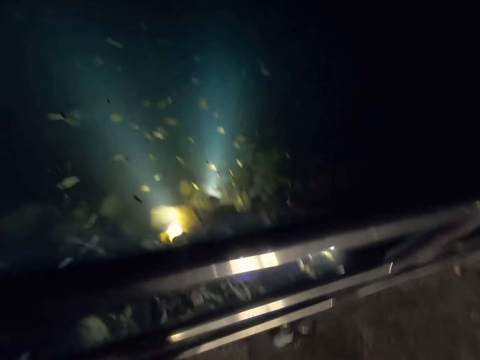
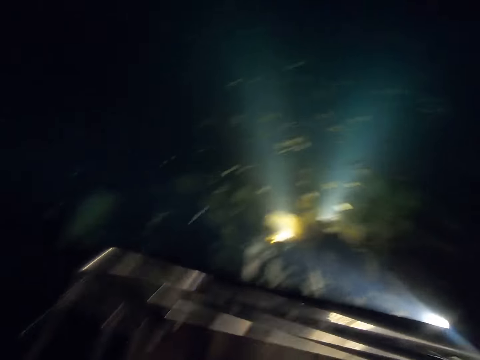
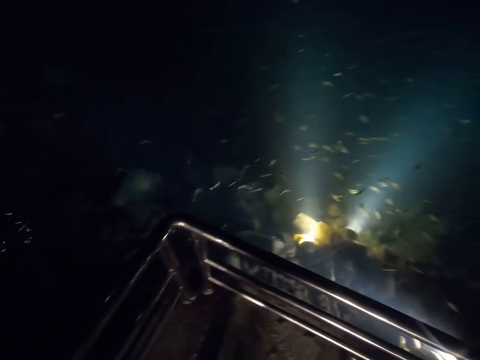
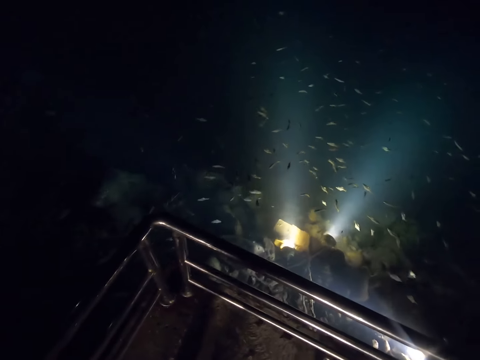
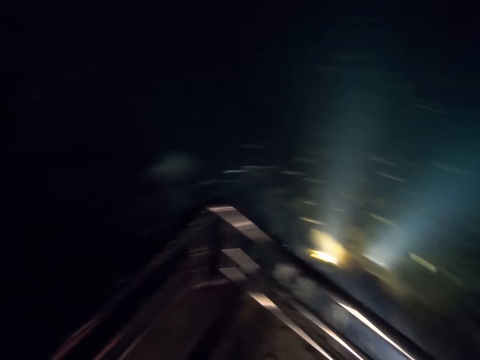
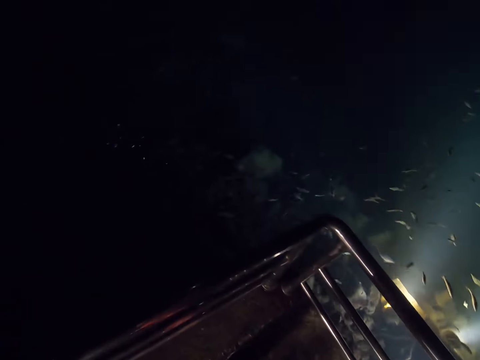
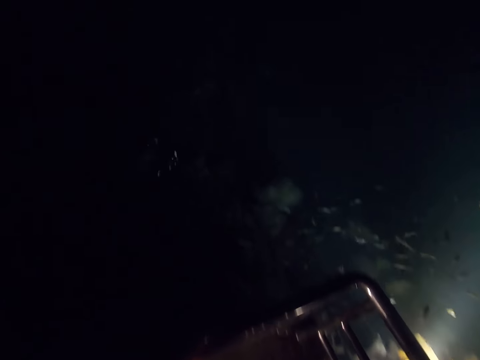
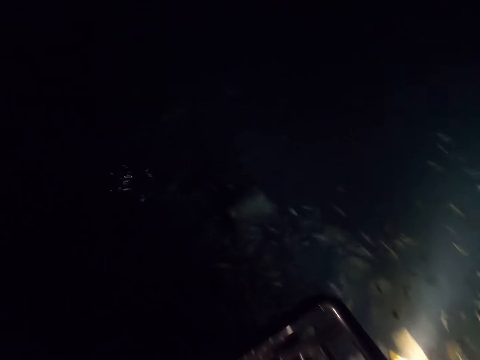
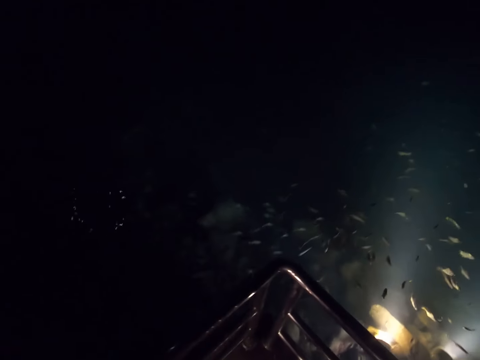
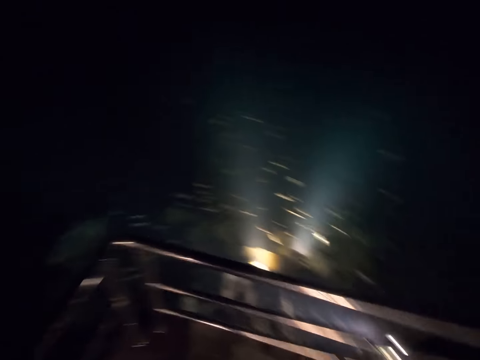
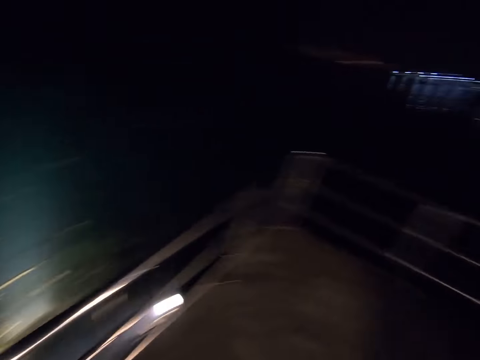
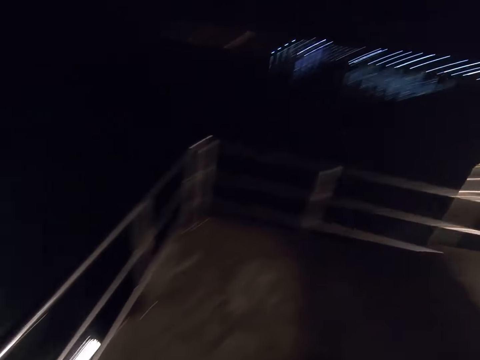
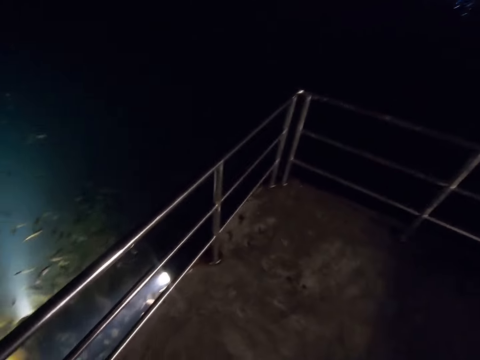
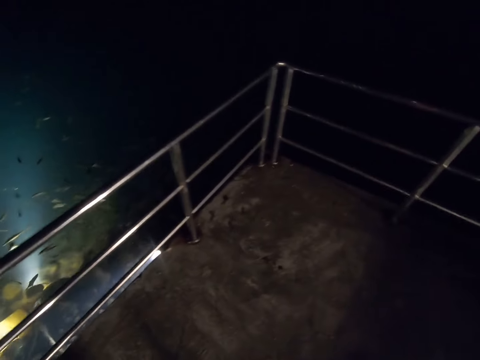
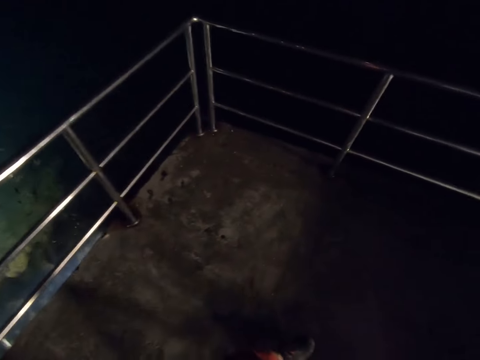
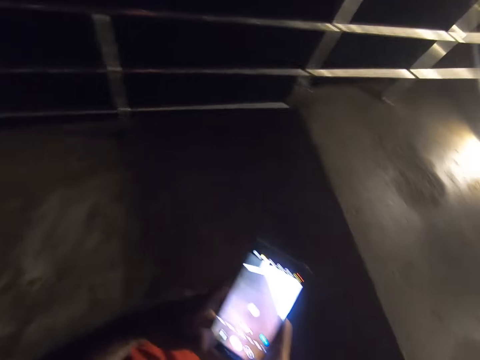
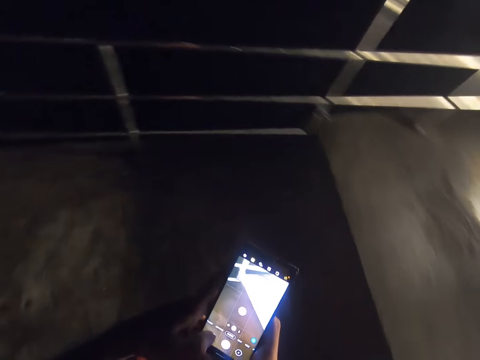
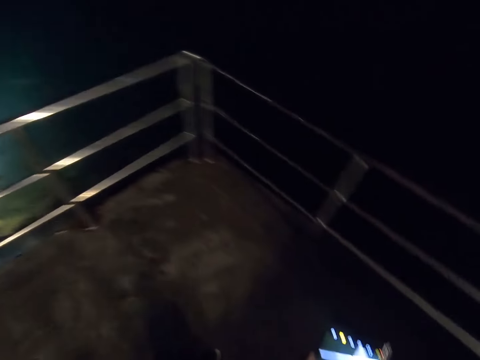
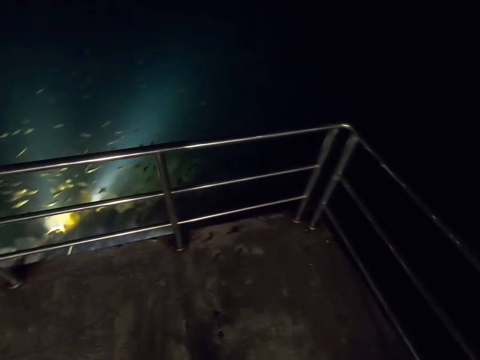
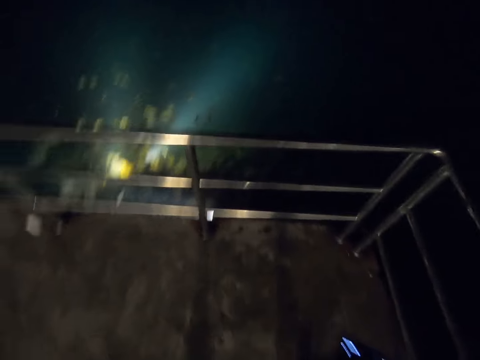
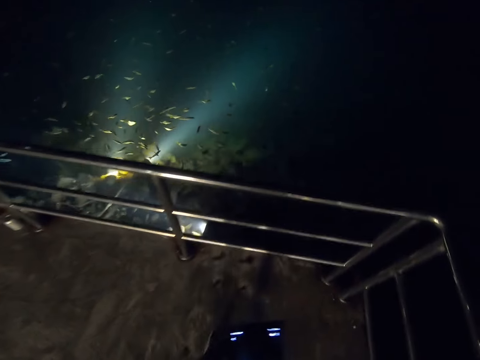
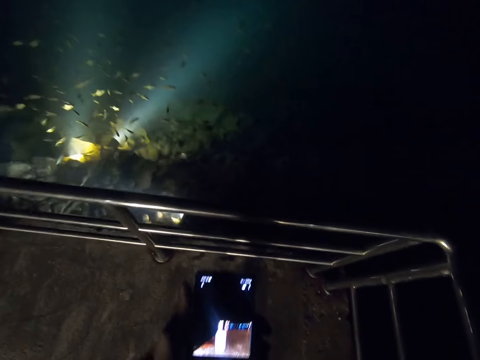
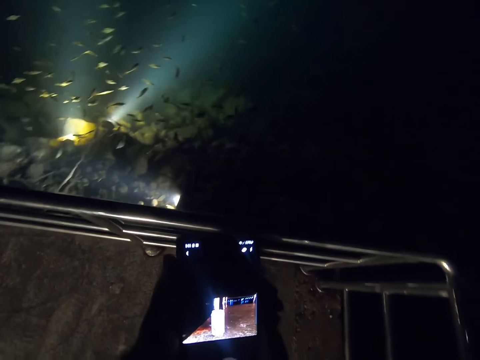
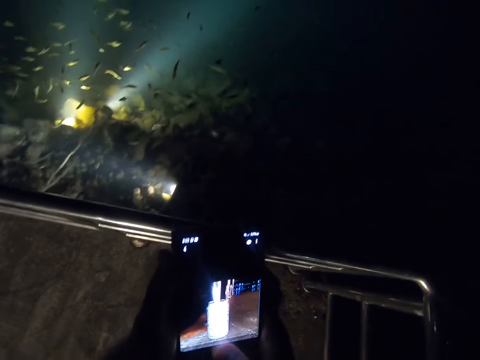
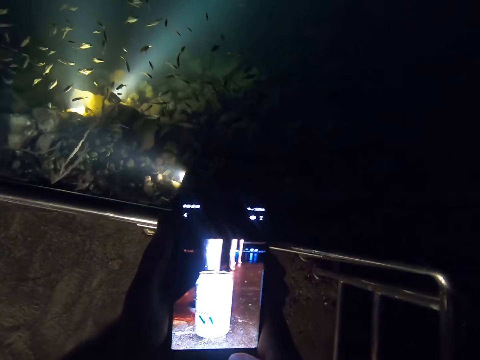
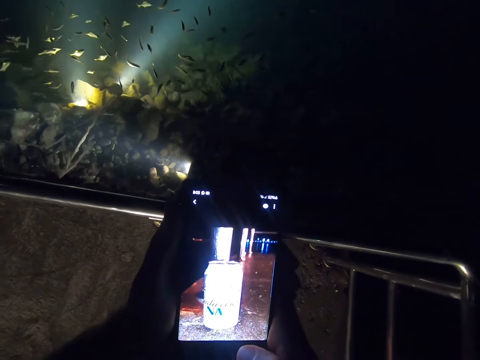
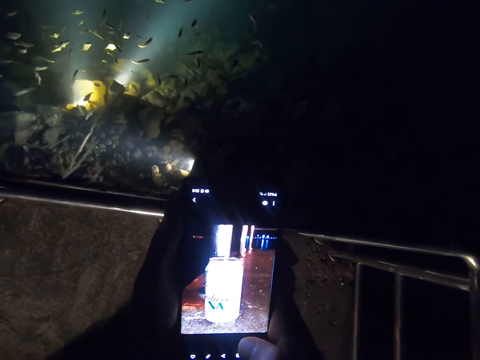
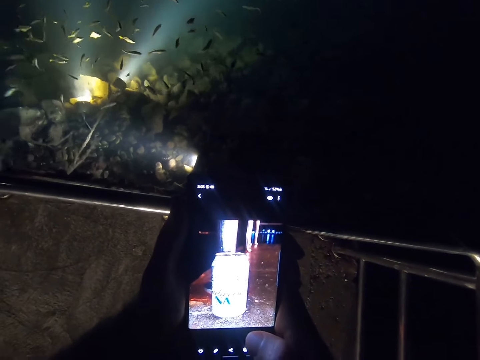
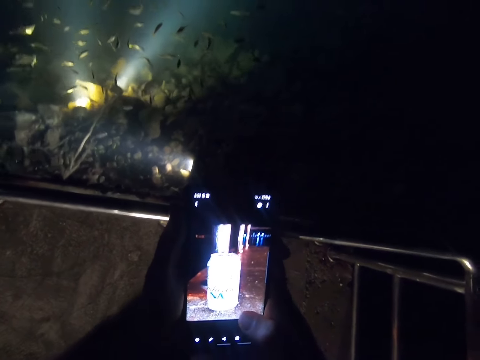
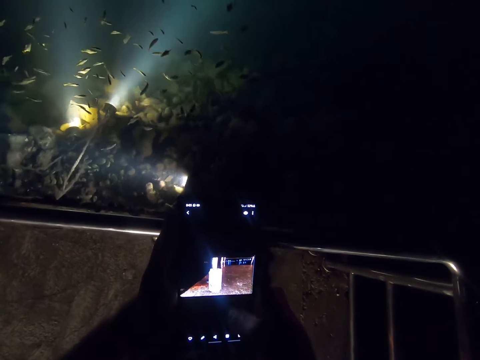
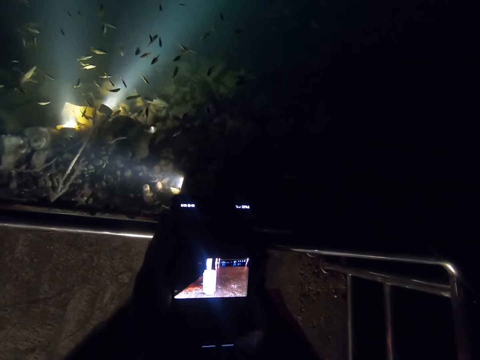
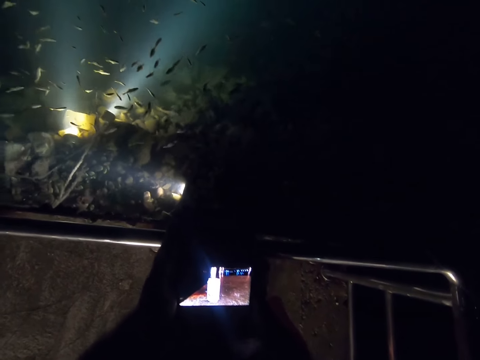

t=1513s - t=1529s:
The camera wearer looks at the water. They walk while browsing the phone. They take the photo. They zoom the picture in the phone.

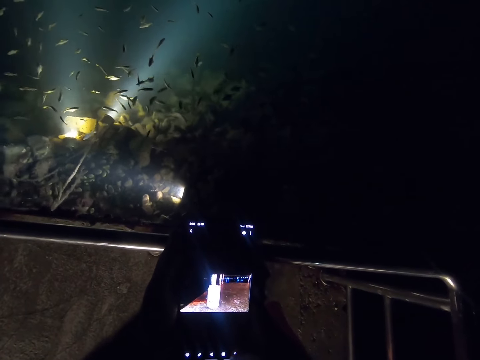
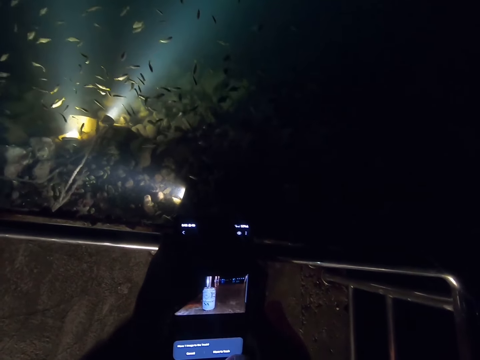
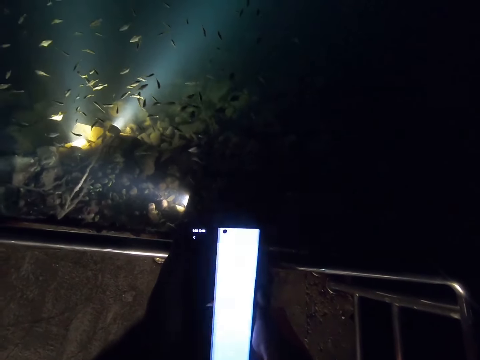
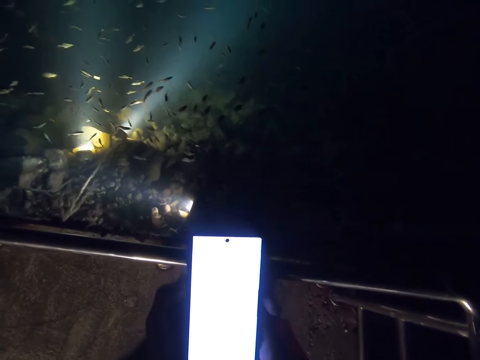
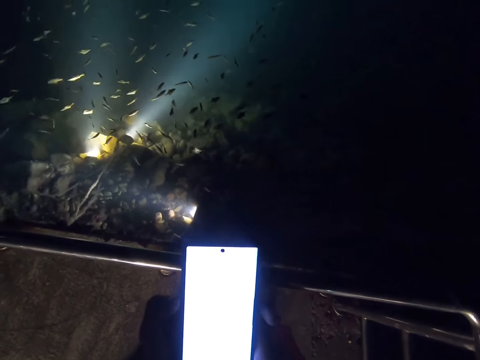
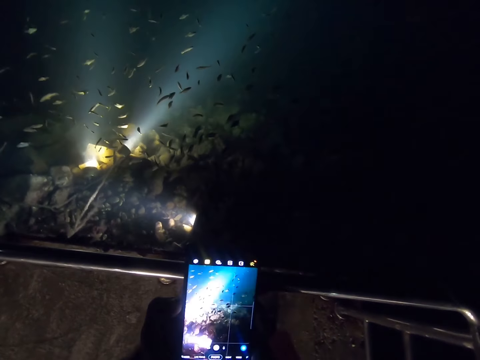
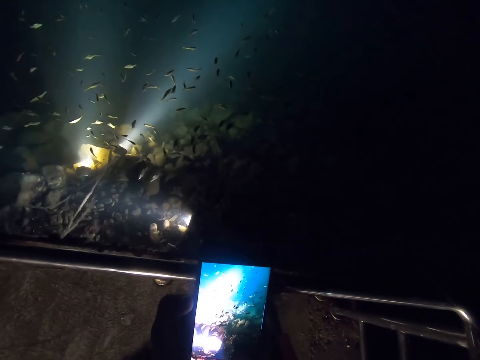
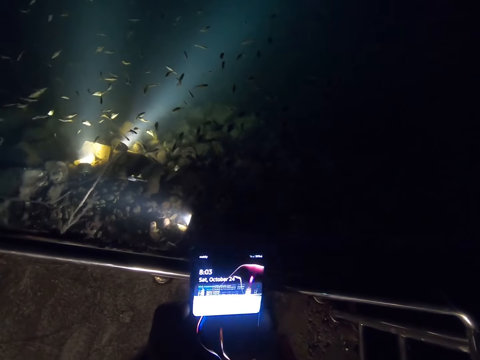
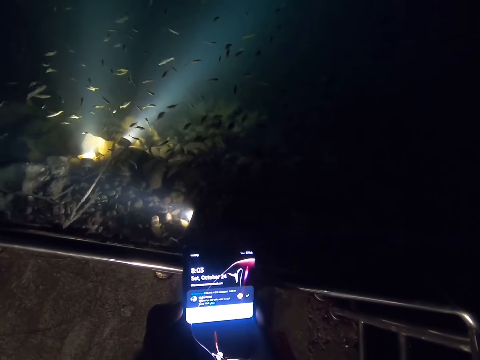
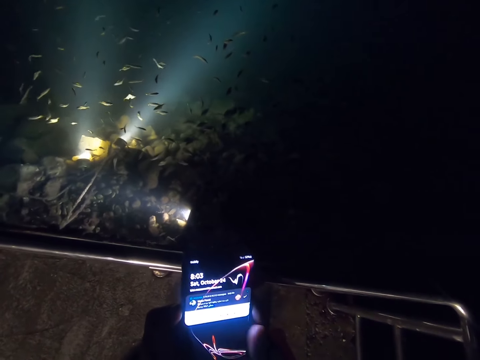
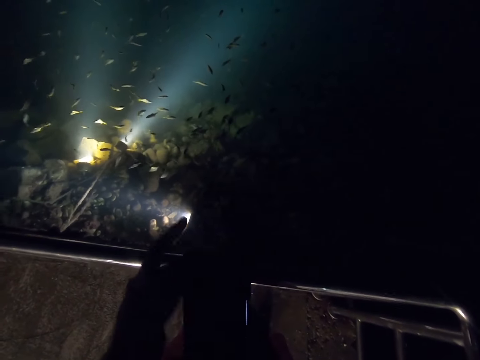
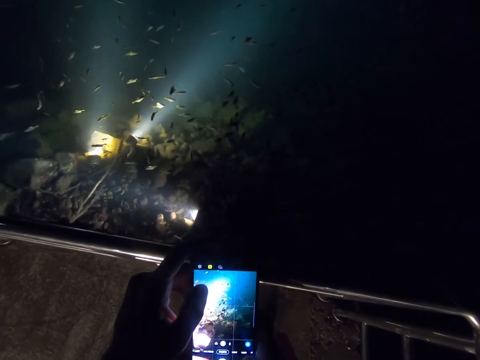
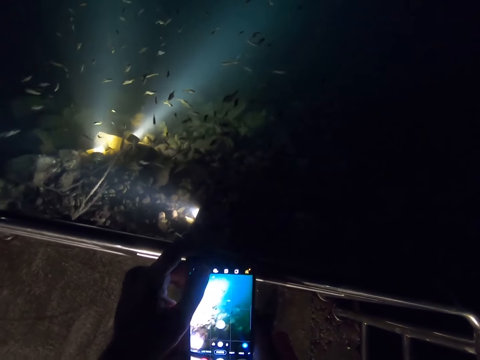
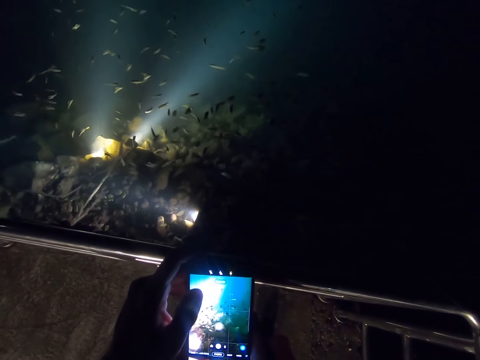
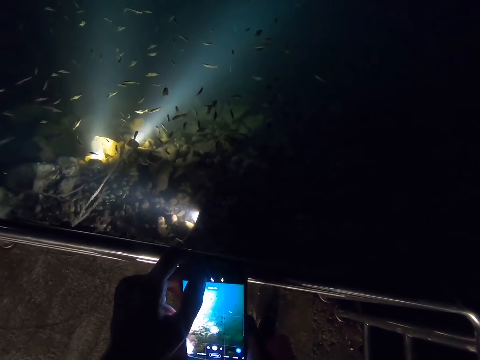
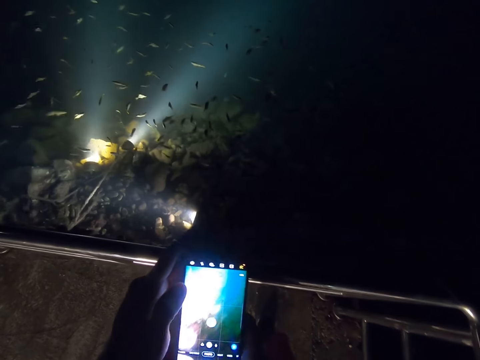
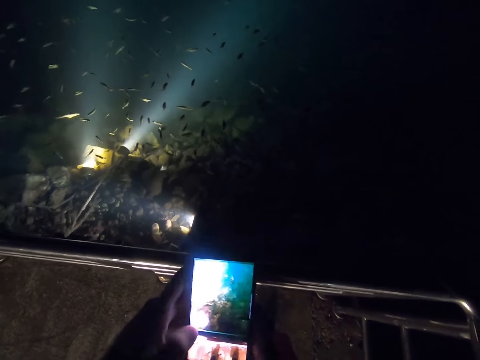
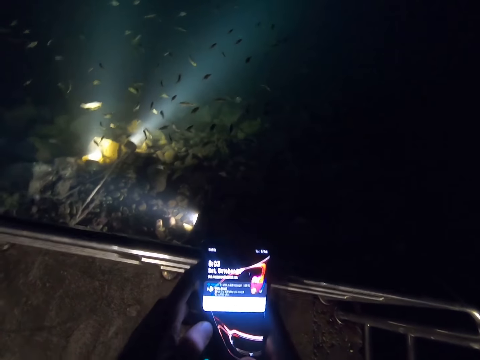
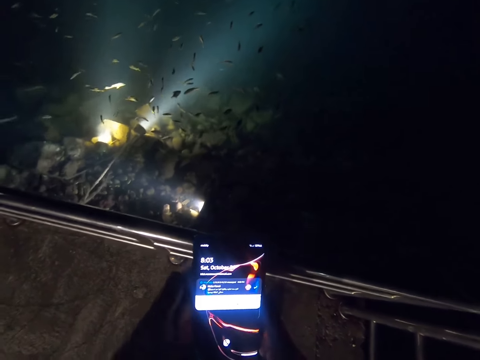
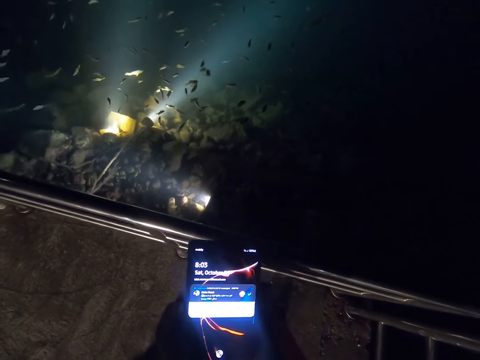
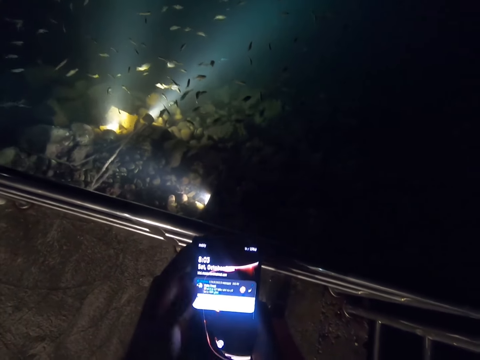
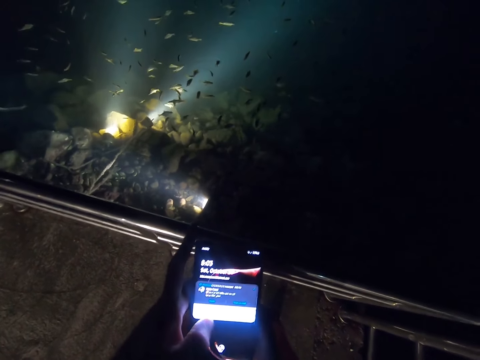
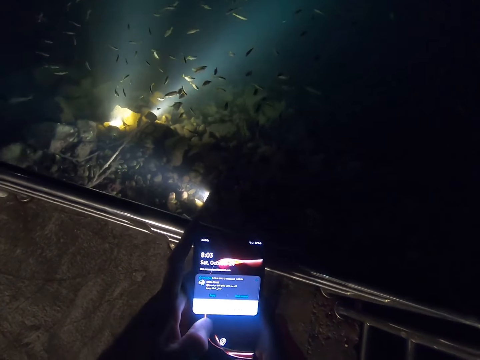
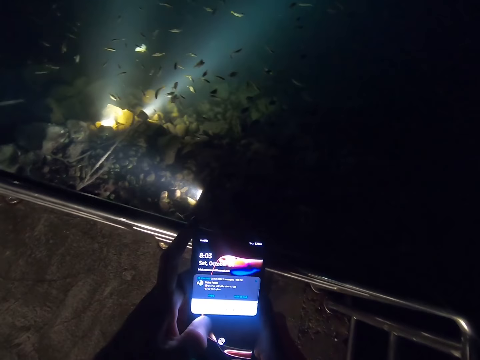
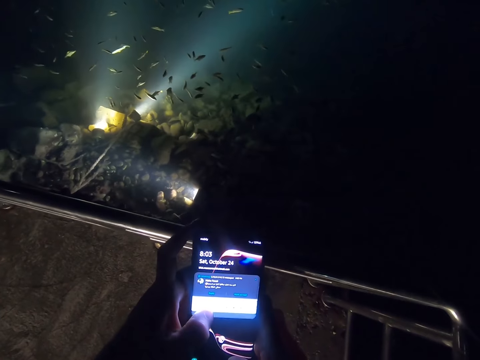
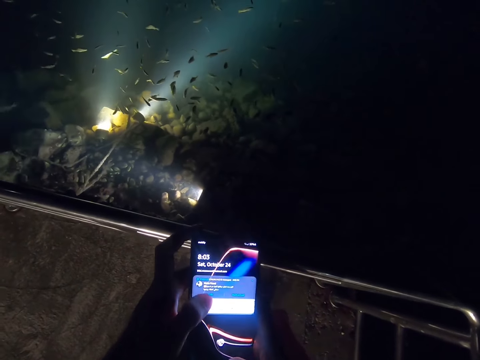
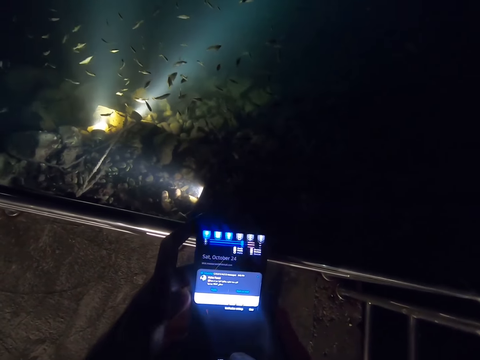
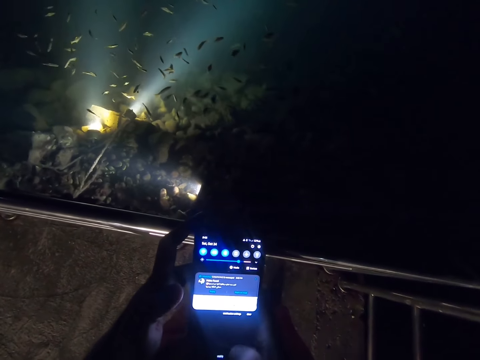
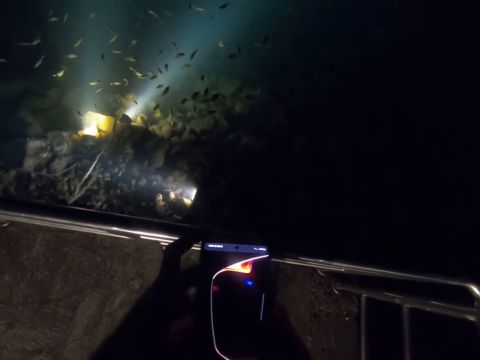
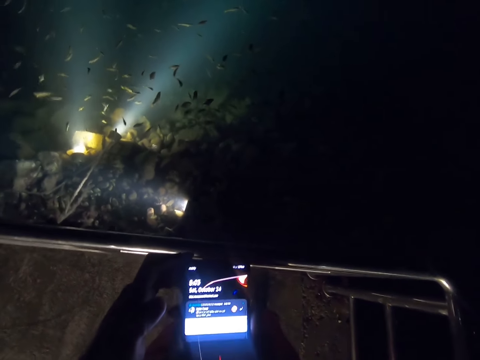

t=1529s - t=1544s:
The camera wearer scrolls the phone.
